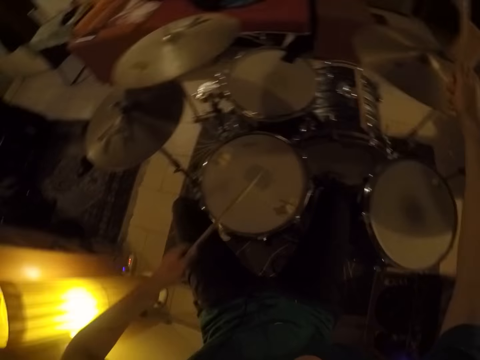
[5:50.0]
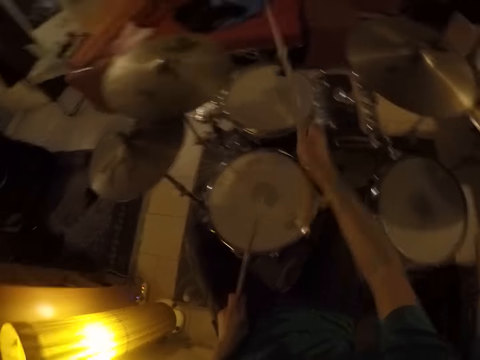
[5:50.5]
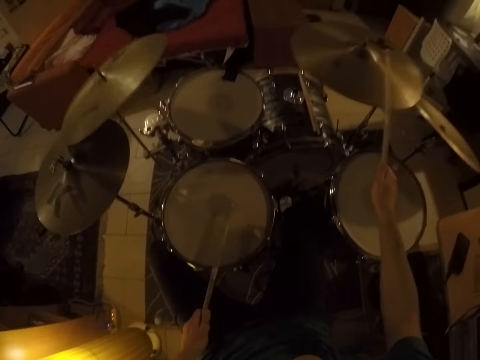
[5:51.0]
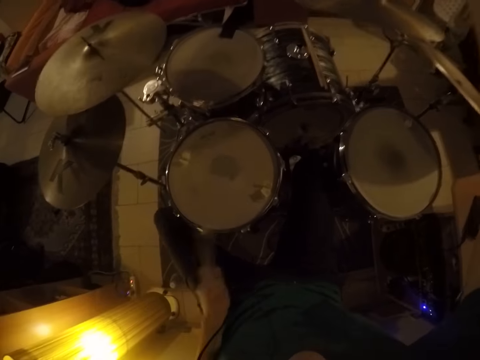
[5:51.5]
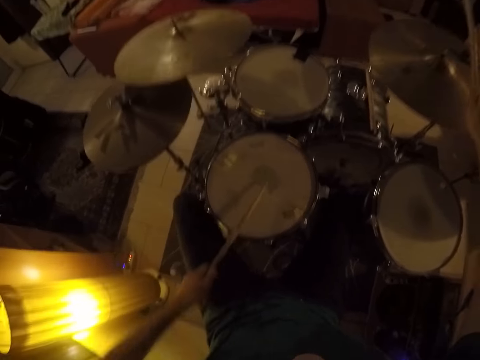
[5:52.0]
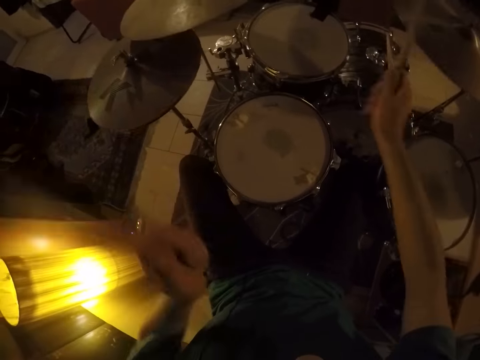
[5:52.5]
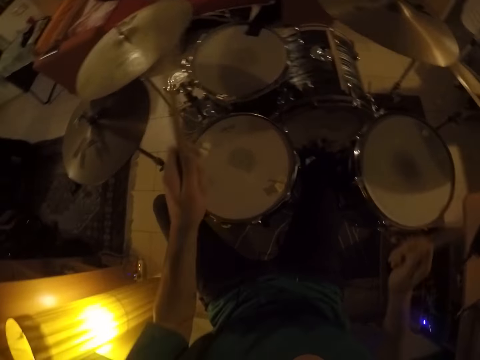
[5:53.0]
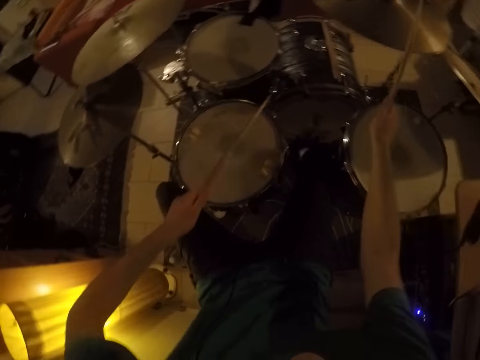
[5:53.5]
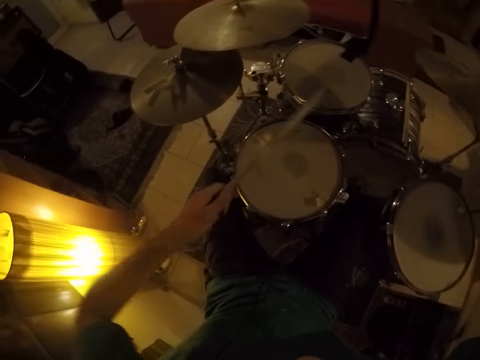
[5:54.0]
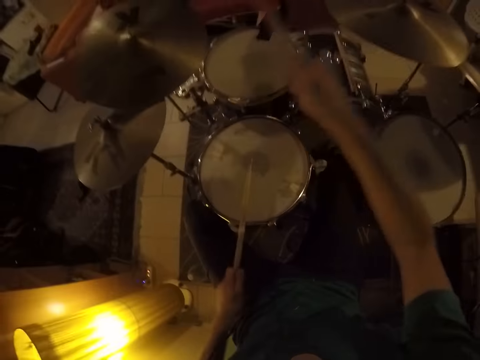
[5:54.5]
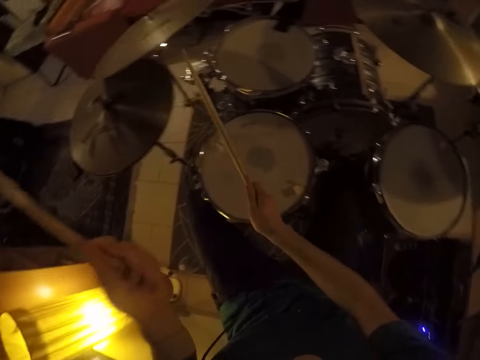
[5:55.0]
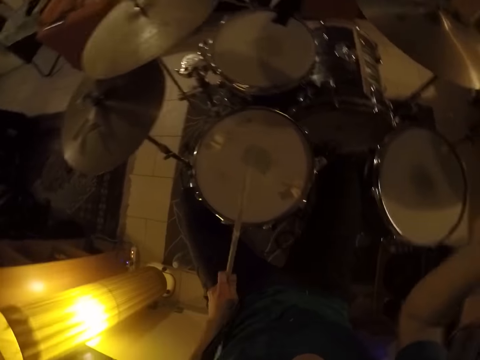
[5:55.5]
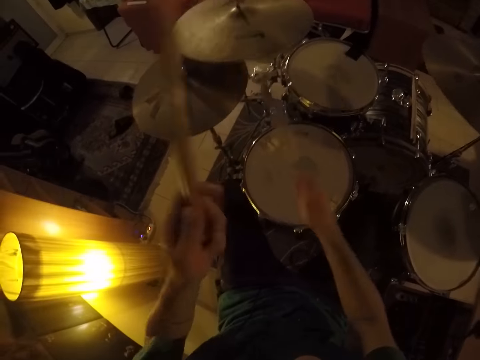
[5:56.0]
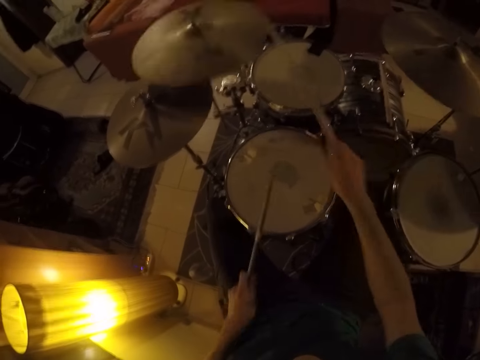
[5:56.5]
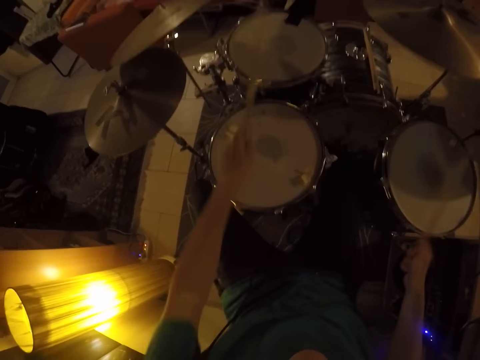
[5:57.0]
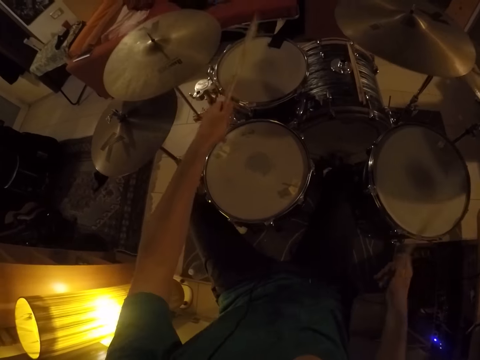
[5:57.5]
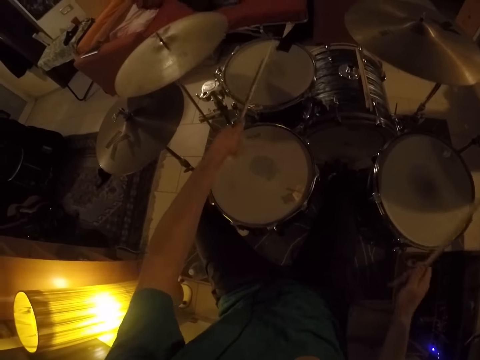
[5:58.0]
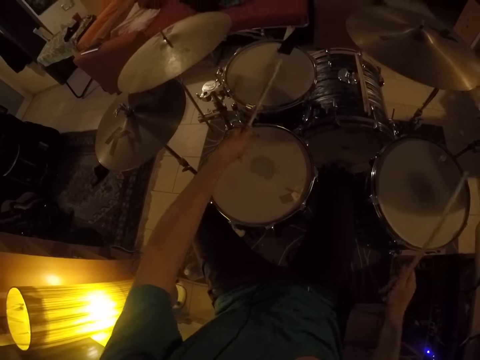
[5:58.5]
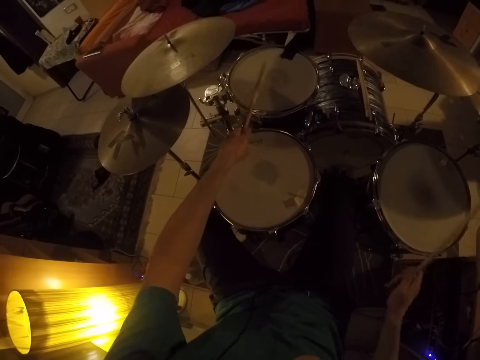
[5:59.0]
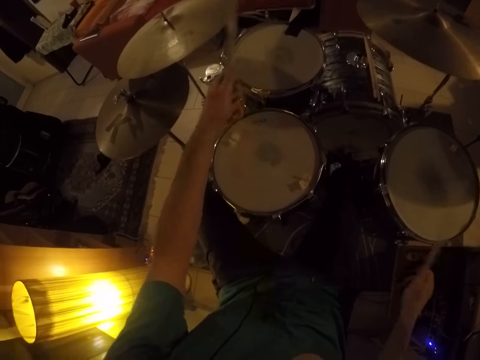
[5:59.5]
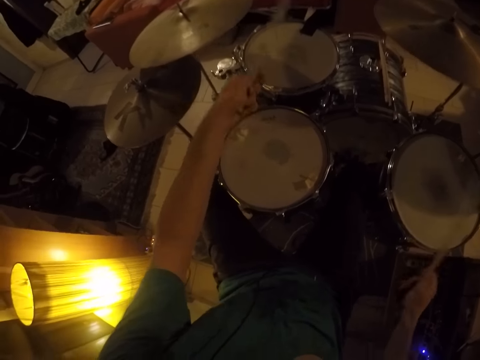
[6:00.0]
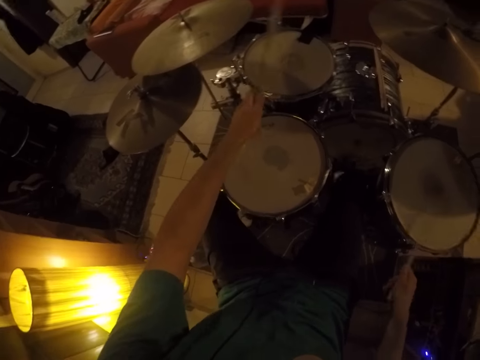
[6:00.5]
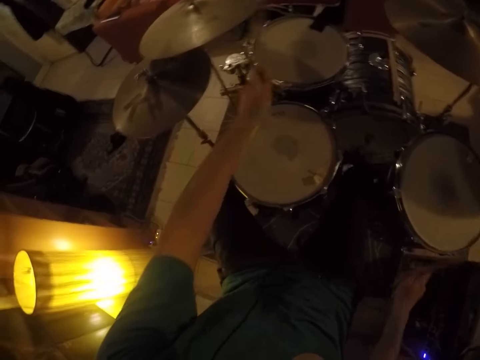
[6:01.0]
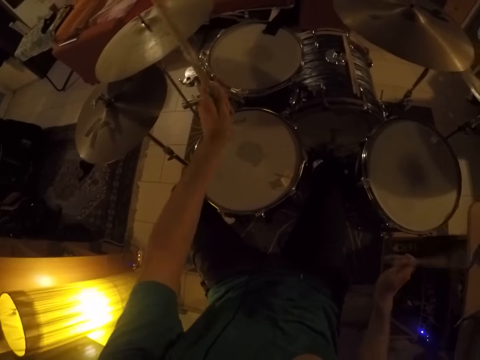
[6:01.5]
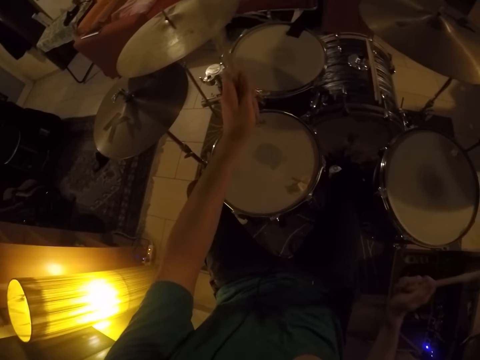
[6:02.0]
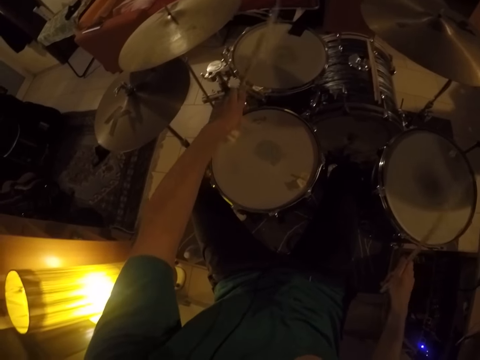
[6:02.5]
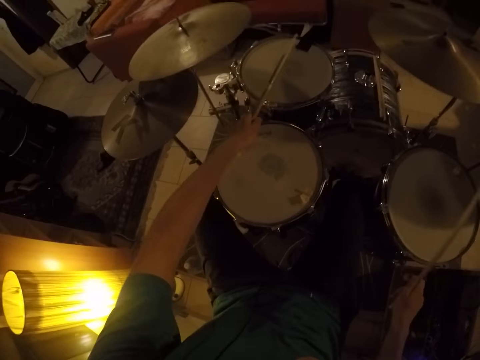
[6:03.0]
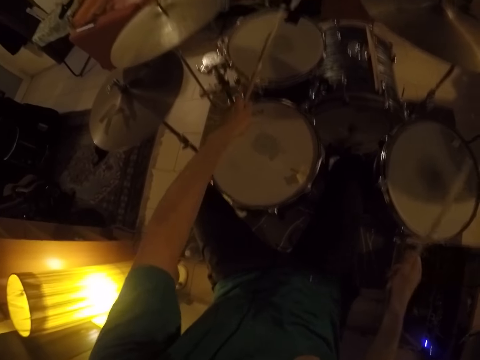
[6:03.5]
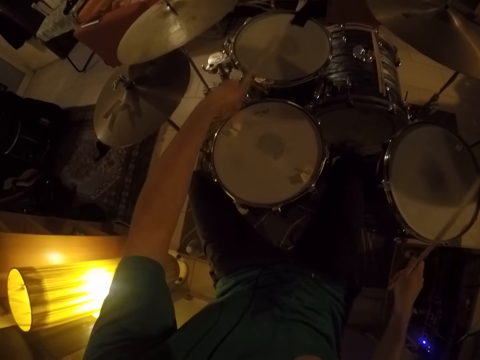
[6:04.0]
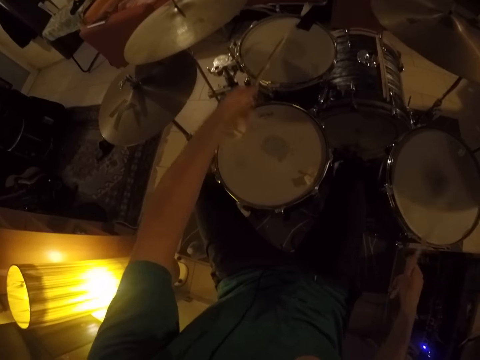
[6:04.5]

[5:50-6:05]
The camera wearer plays drum plates with sticks. They play drums with the sticks.

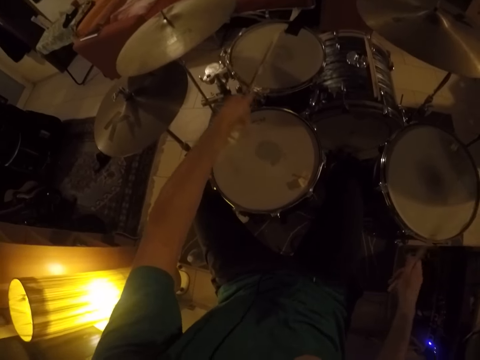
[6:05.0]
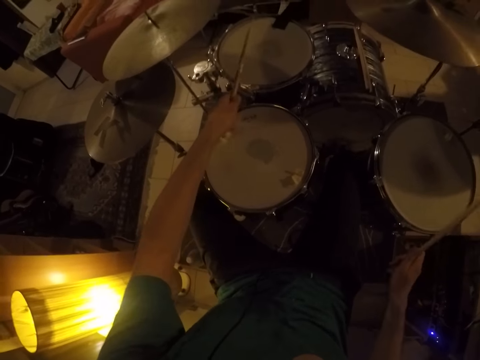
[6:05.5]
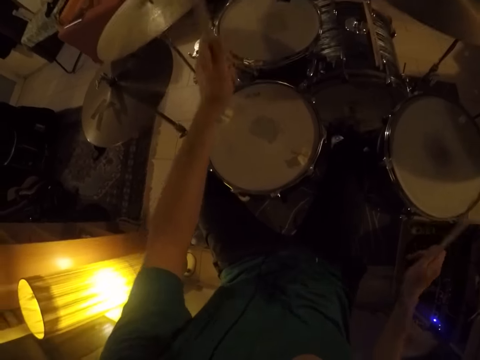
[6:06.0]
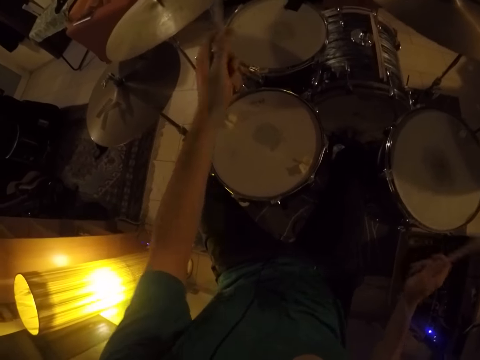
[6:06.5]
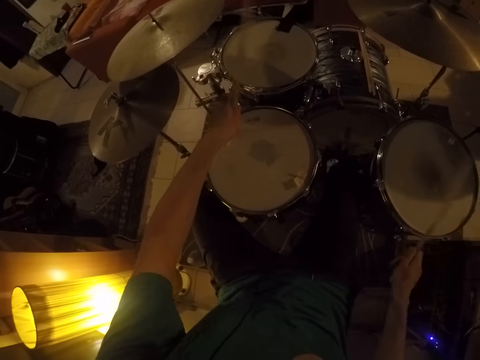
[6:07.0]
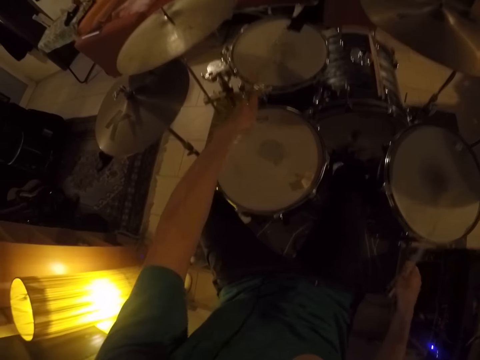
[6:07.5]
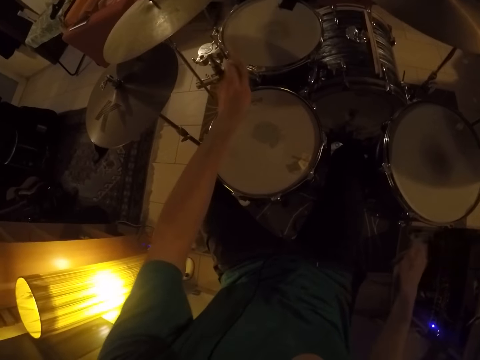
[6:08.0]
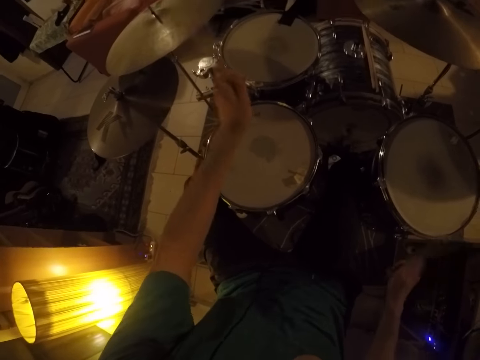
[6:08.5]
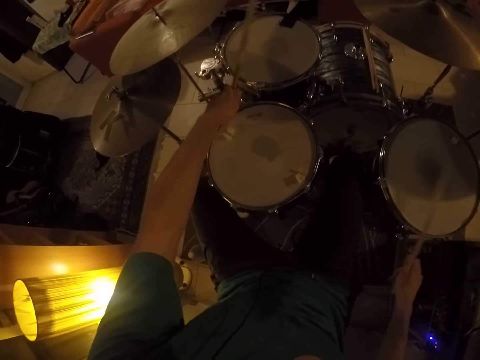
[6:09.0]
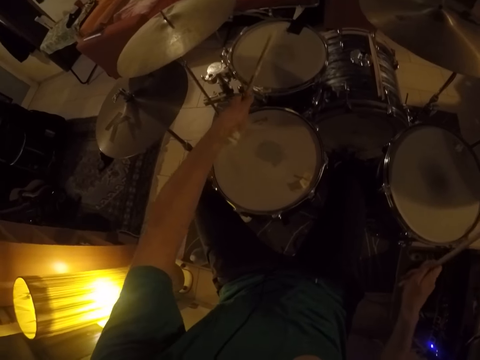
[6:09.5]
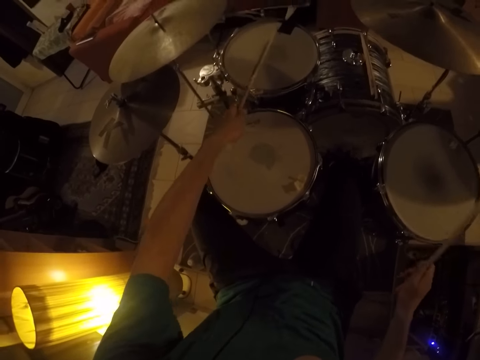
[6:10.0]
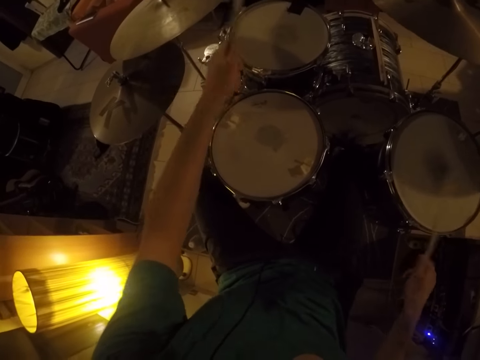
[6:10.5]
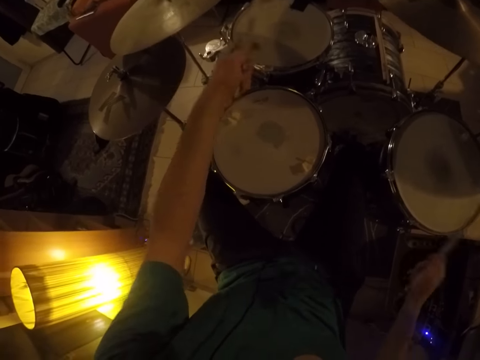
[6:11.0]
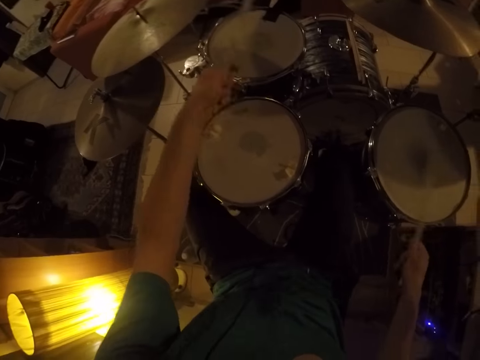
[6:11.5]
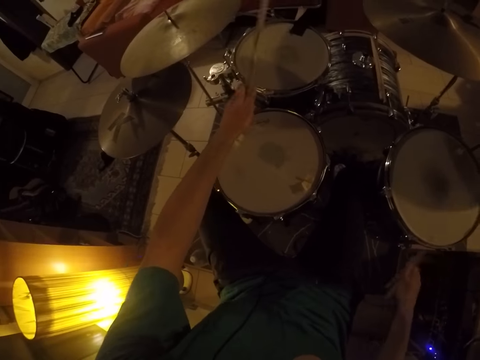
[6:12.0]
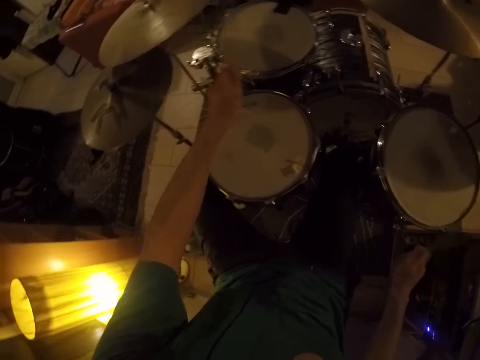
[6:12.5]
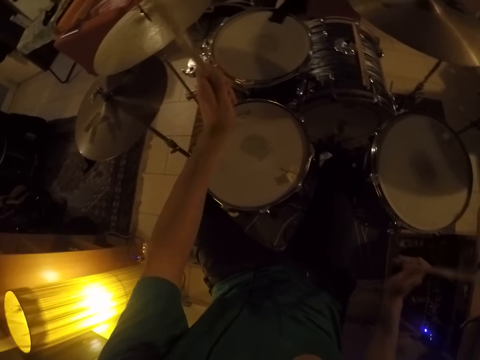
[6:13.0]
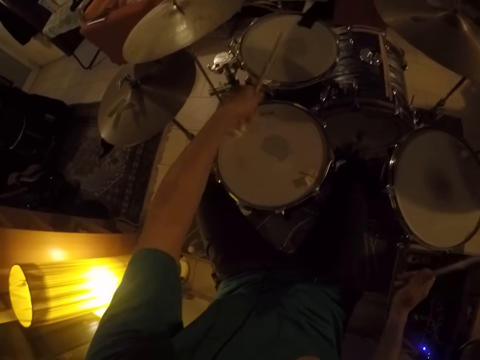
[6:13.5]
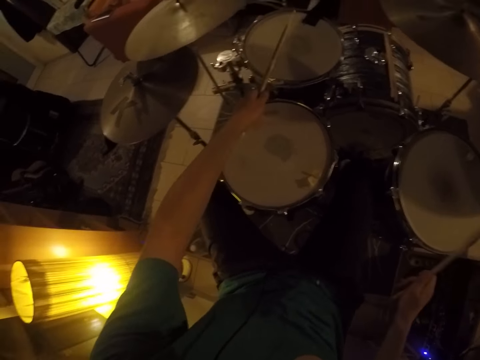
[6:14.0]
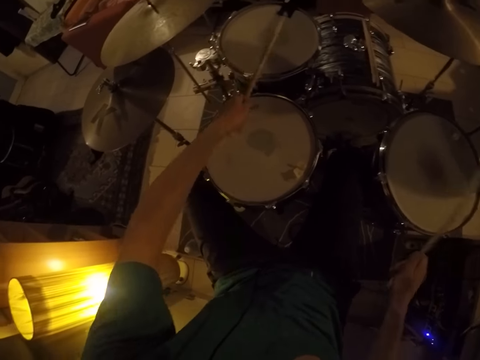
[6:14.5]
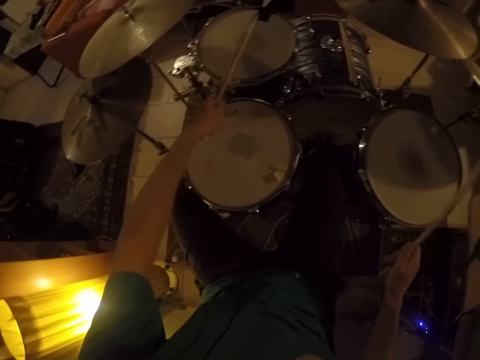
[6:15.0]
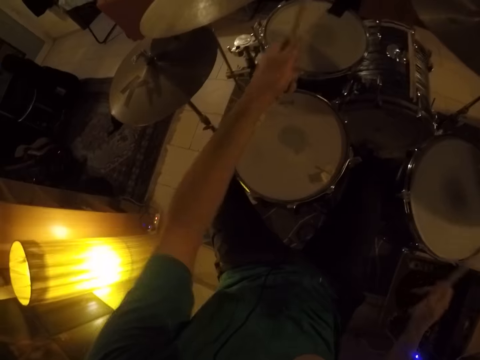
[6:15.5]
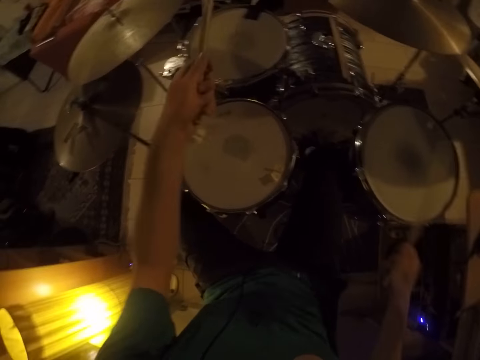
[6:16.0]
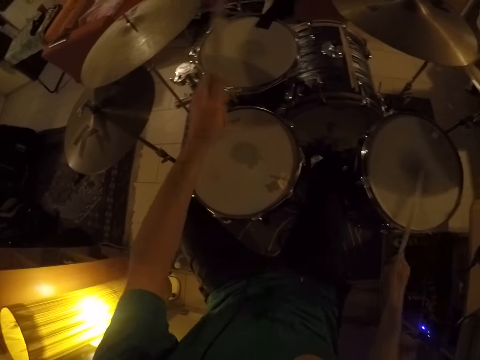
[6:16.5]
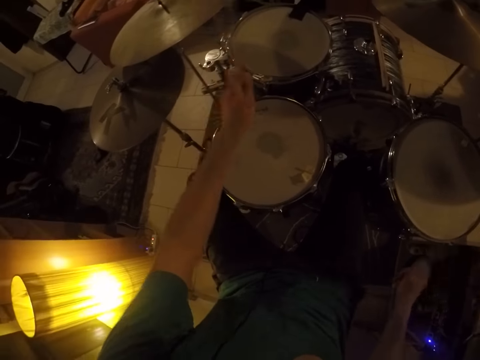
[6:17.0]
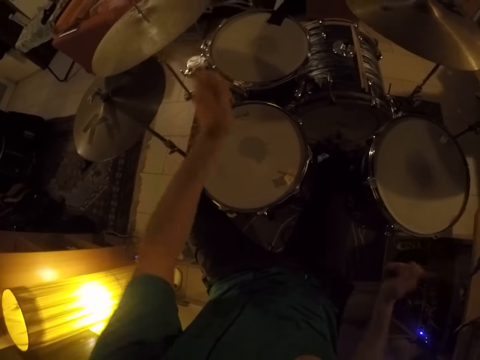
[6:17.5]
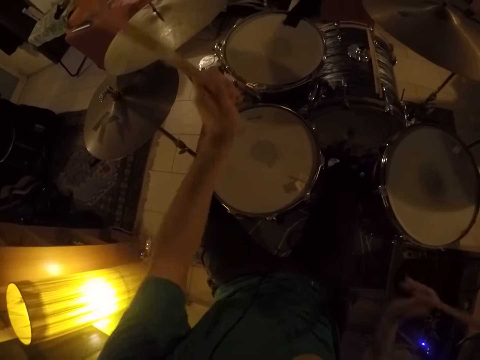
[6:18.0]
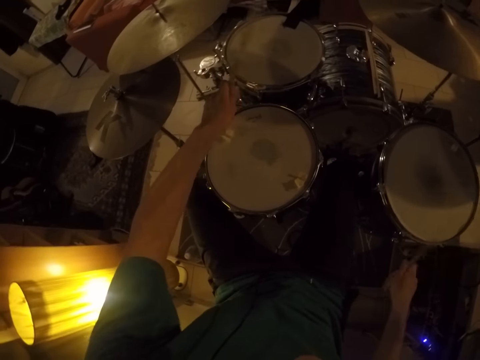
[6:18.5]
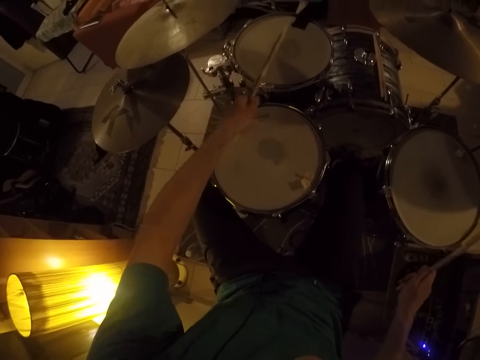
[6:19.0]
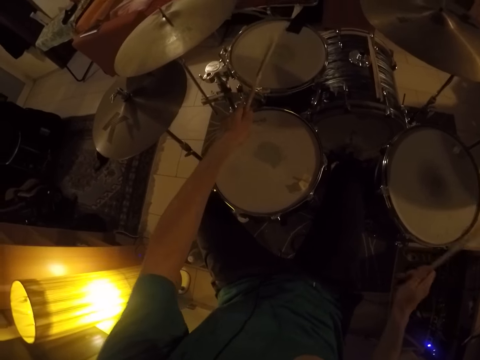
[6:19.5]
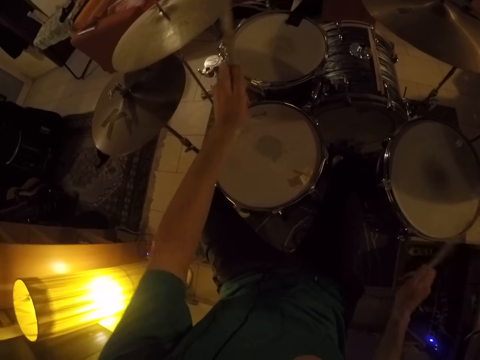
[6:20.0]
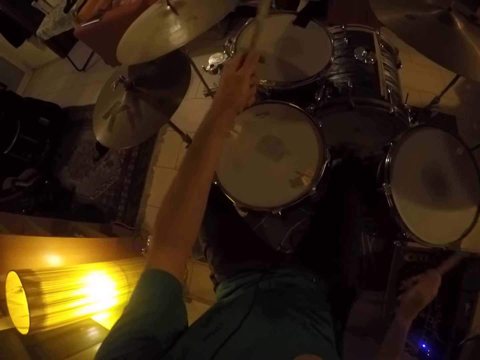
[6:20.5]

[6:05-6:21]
The camera wearer moves his feet. He plays drums with sticks.
